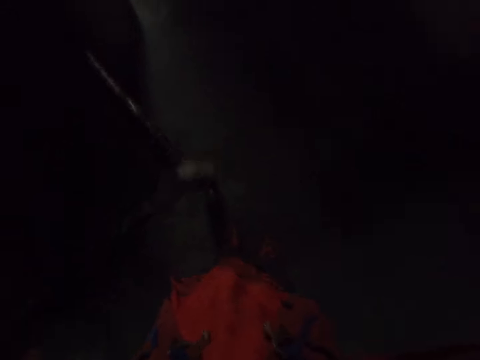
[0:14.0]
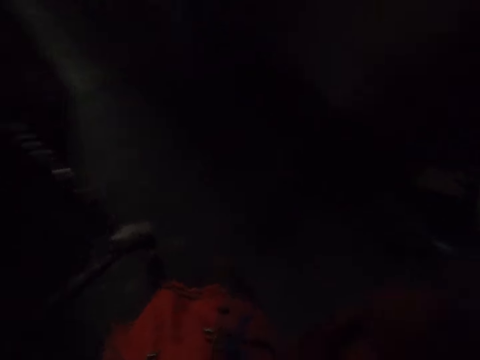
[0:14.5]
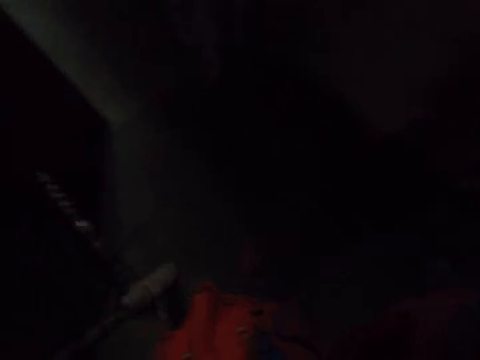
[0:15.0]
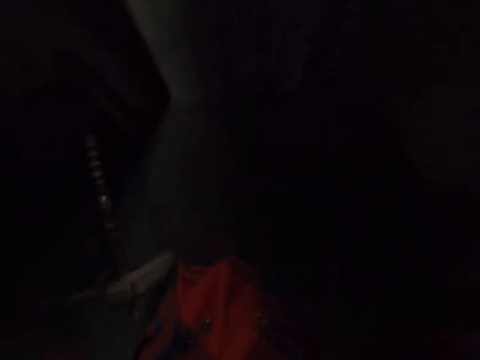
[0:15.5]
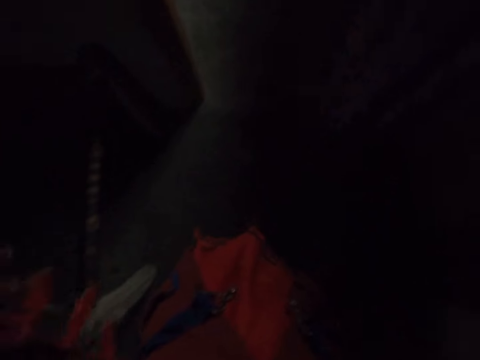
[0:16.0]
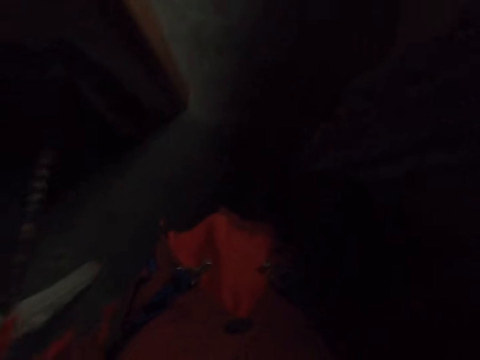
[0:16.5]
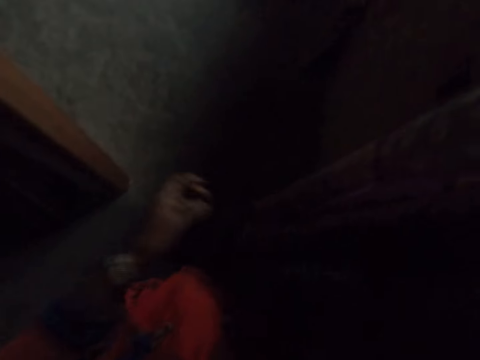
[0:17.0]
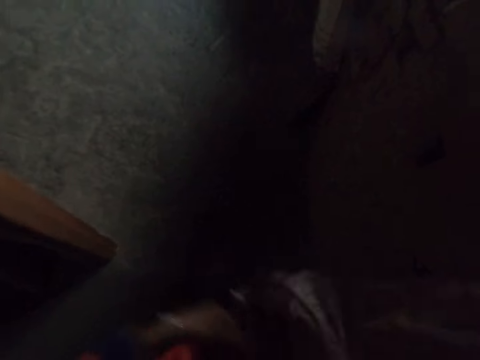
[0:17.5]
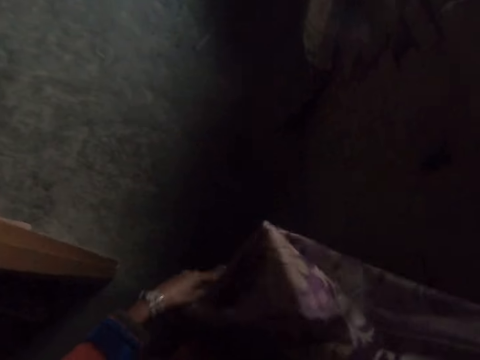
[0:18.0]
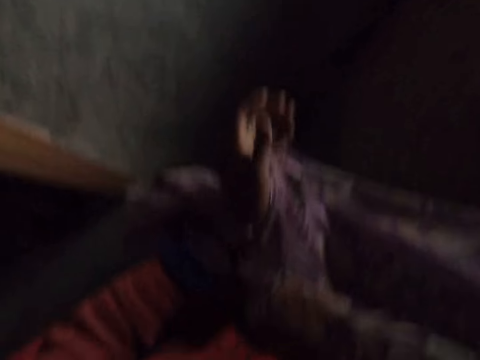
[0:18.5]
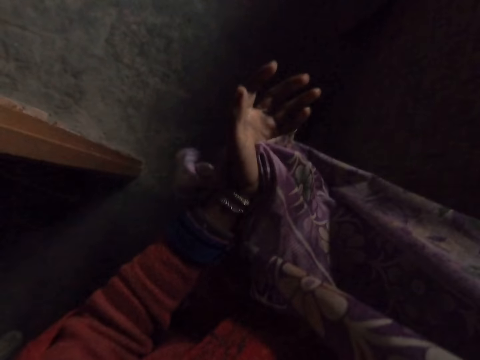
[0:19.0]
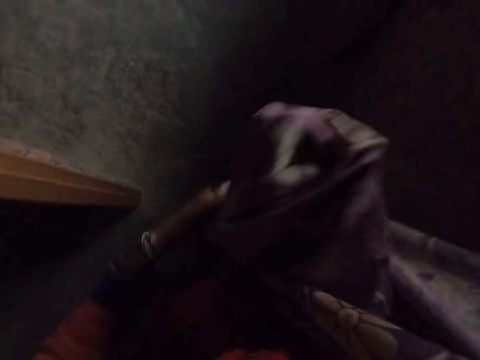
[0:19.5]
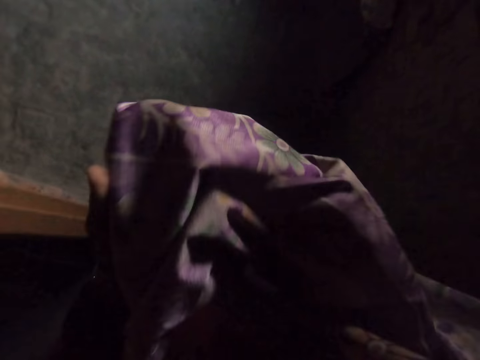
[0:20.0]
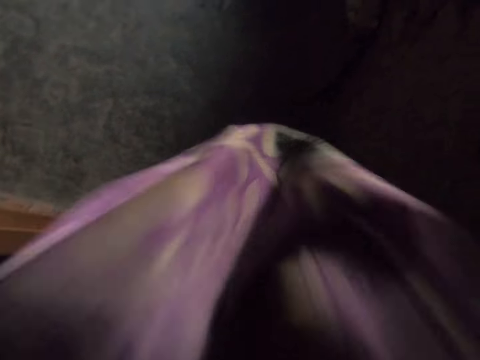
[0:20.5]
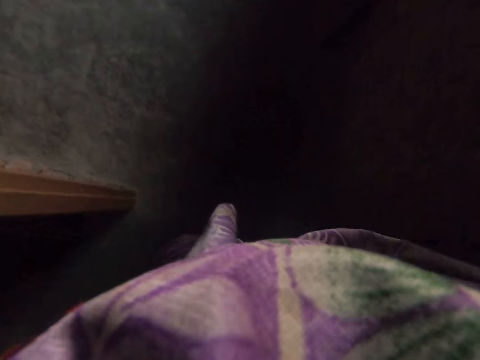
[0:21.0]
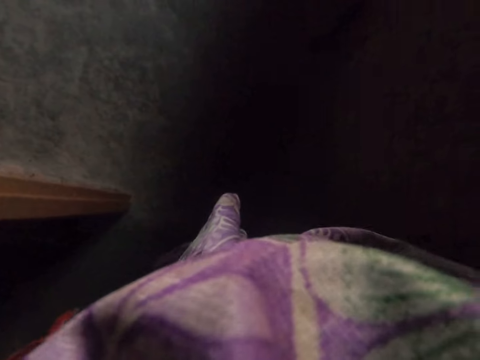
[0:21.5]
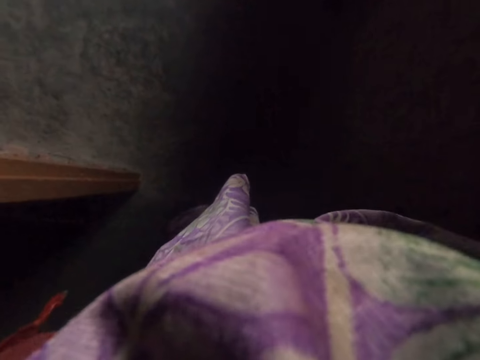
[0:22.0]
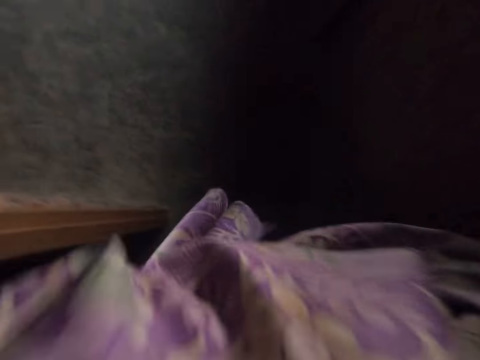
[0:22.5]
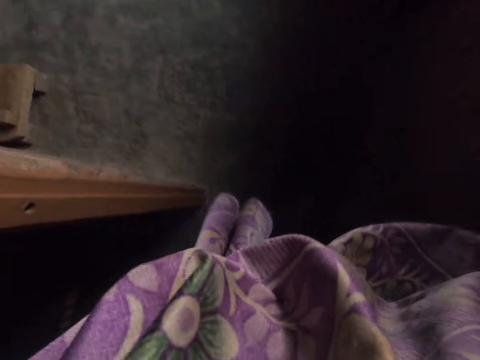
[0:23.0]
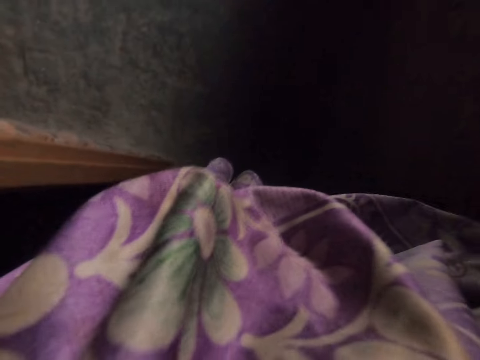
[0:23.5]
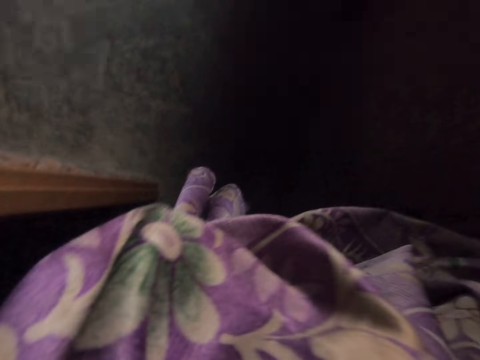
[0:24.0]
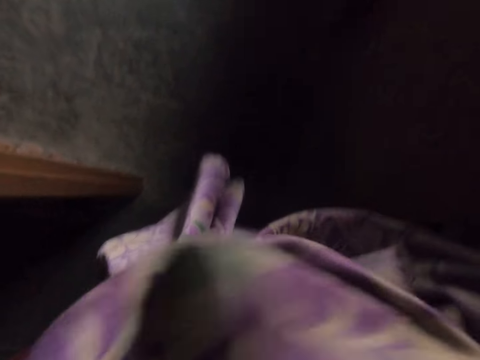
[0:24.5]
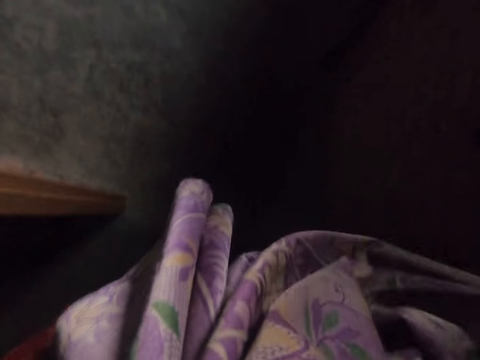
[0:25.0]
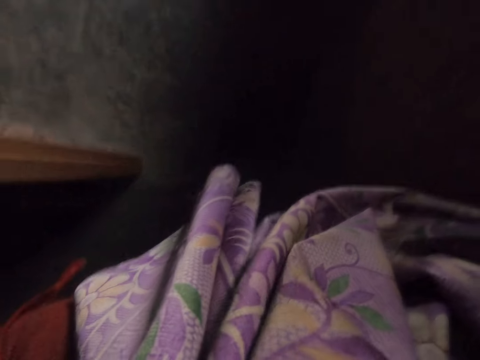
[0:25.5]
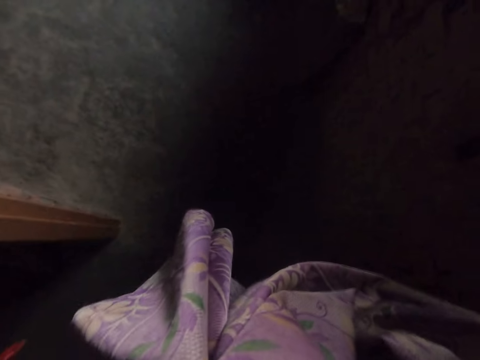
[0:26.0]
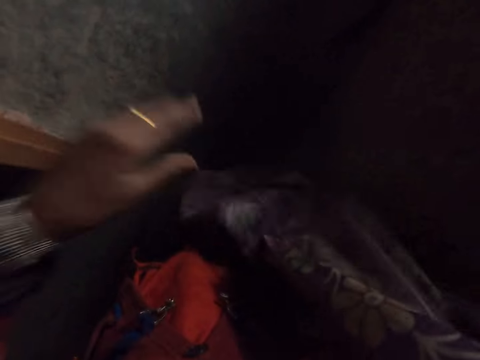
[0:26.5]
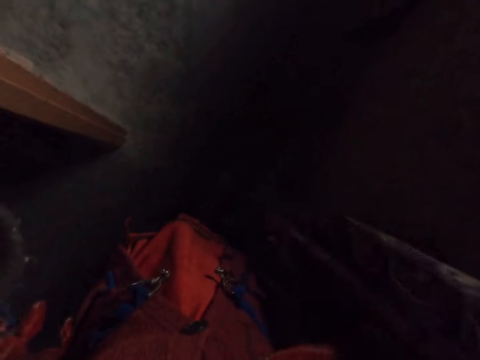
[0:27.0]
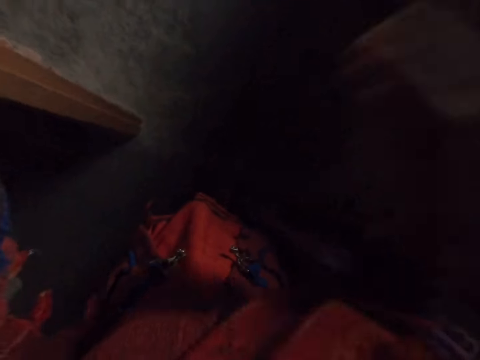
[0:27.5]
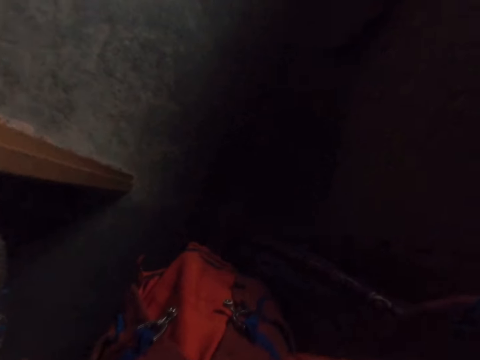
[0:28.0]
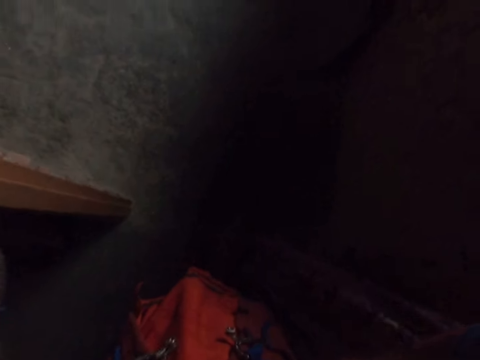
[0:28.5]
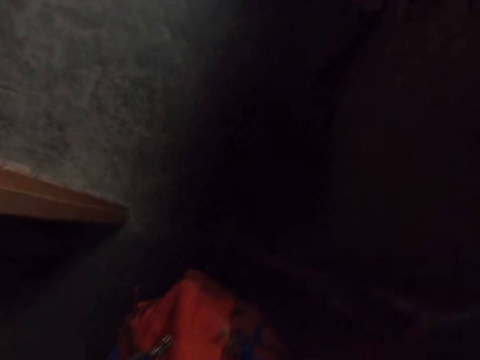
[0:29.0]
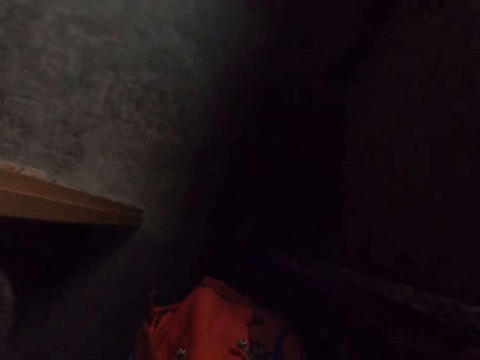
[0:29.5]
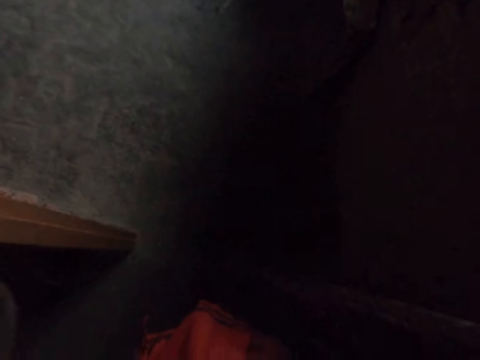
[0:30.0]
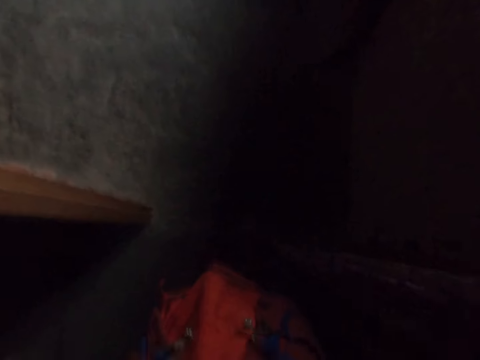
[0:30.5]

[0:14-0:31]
The camera wearer moves the hand. They hold a cloth. They wipe the hands with the cloth. They hold the cloth. They raise the left hand. They raise the right hand.

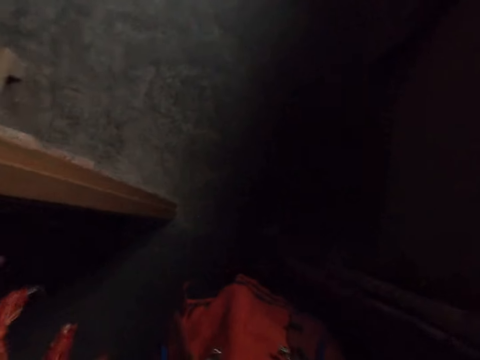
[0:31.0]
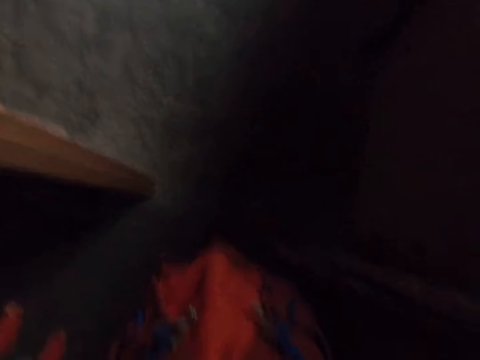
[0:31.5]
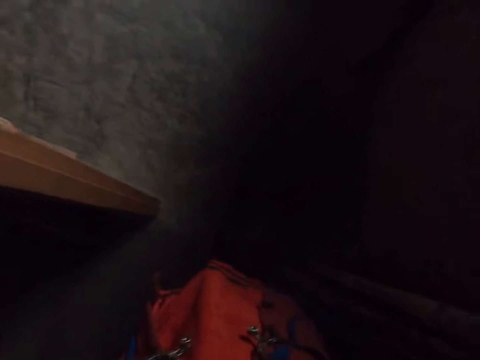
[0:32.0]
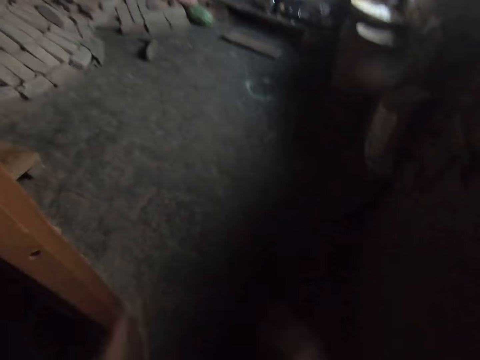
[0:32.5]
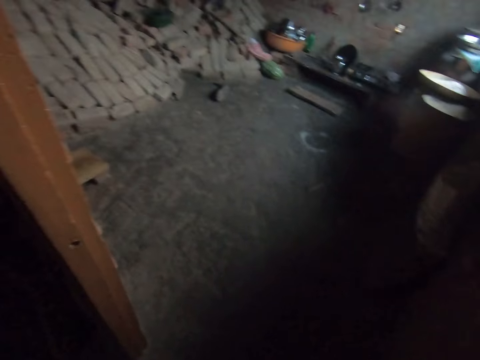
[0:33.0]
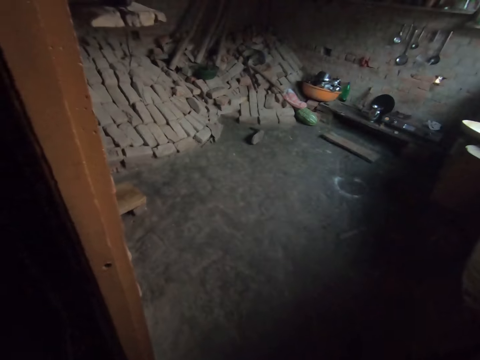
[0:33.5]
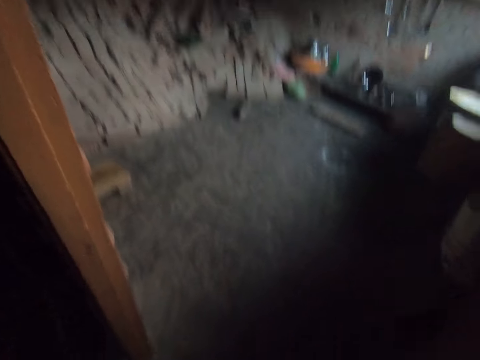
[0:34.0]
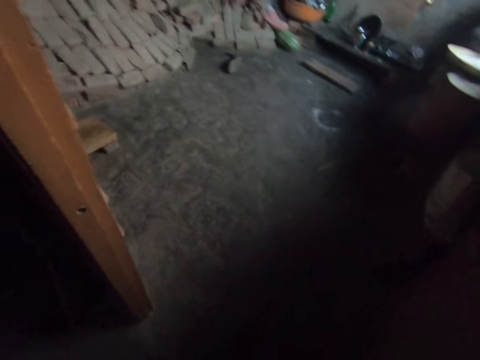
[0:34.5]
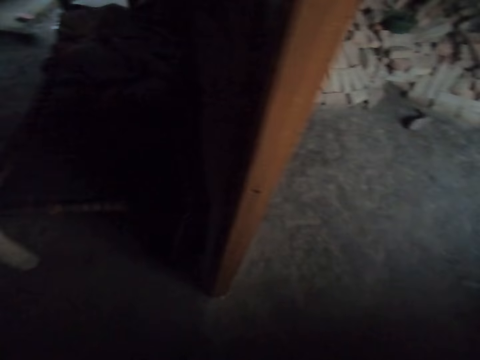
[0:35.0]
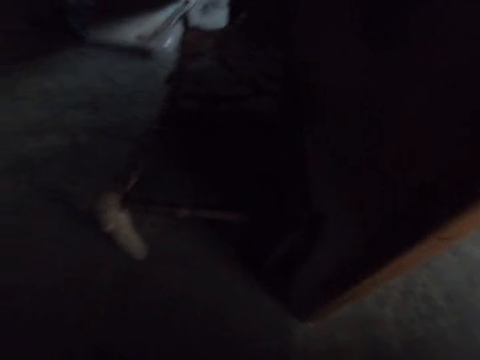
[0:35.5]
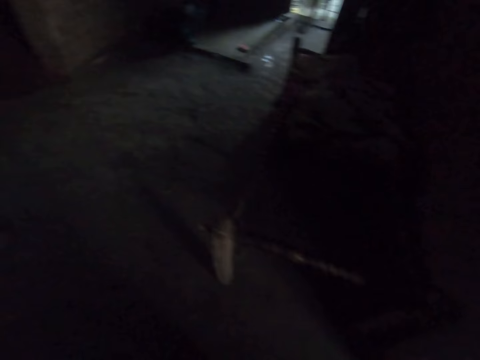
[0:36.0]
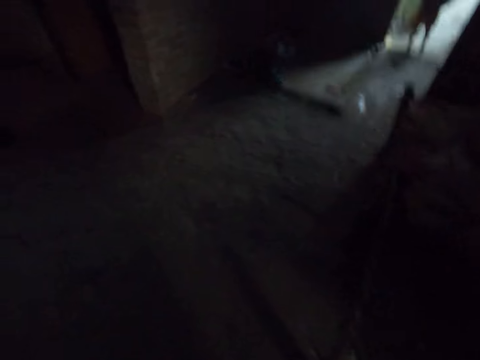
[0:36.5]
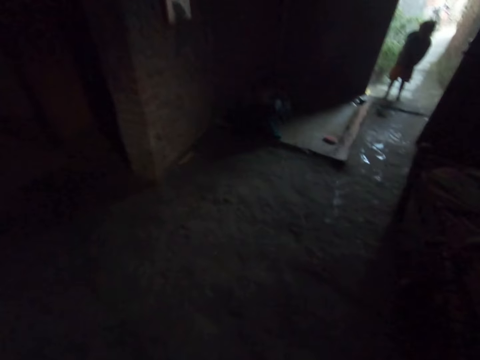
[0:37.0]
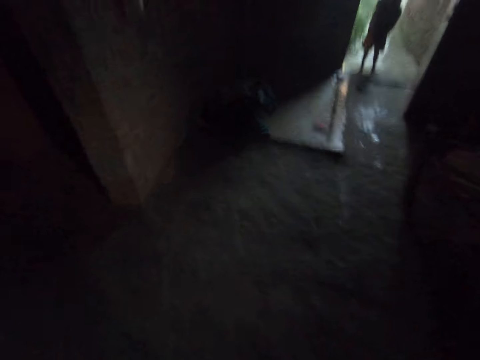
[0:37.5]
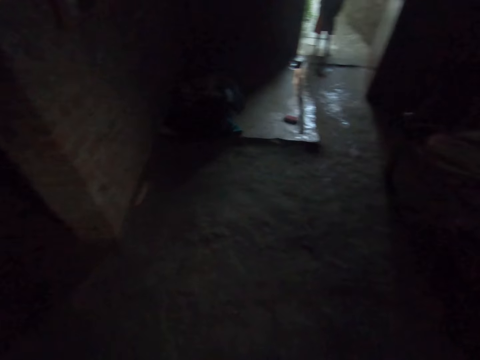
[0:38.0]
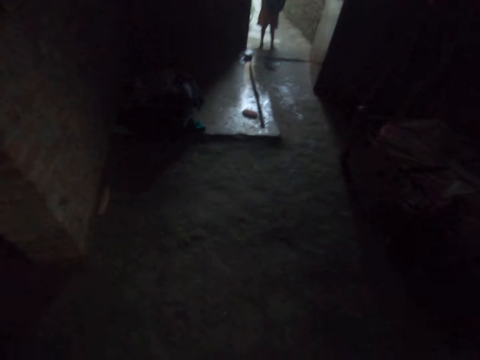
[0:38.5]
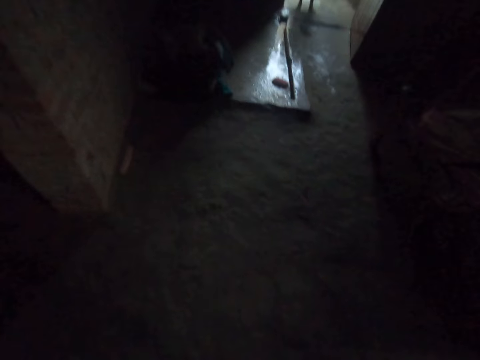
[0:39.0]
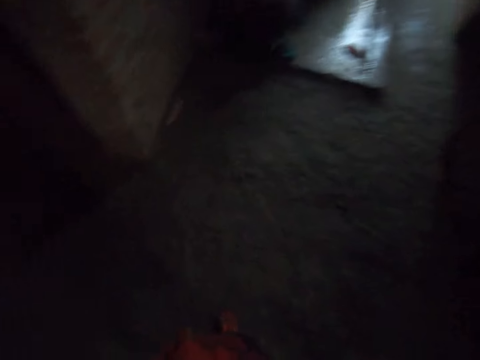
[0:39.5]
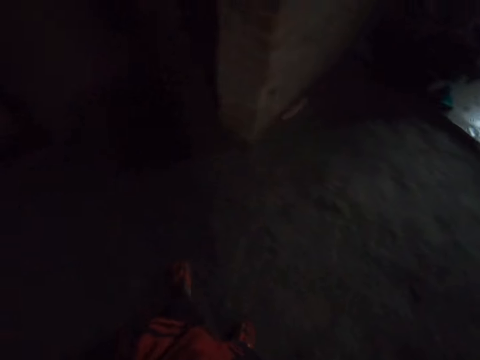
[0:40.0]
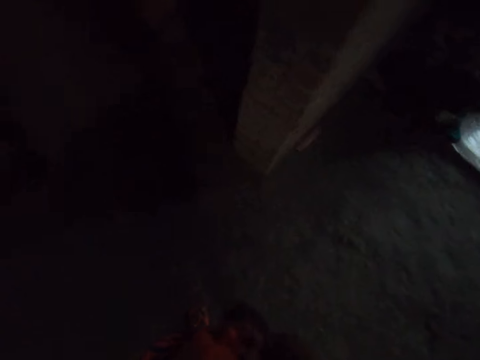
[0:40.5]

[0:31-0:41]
The camera wearer looks around. A child talks to the camera wearer. The child stands.
